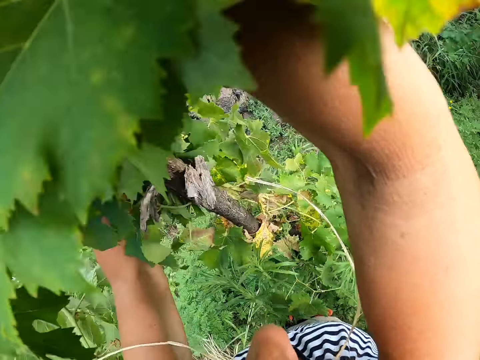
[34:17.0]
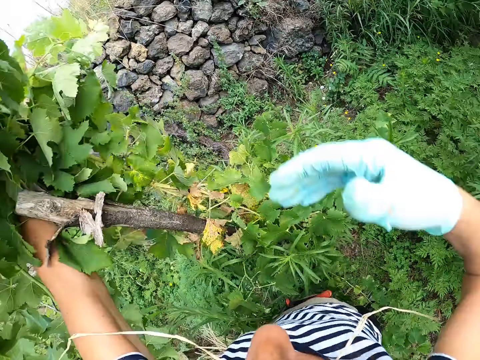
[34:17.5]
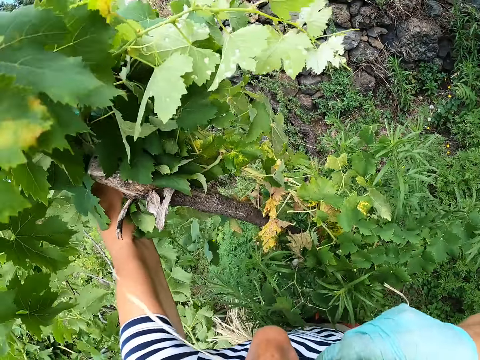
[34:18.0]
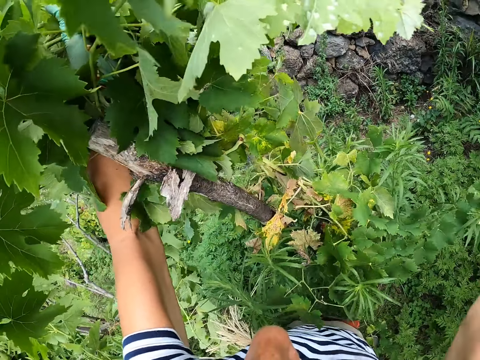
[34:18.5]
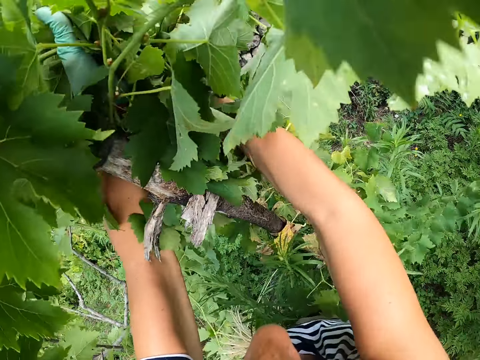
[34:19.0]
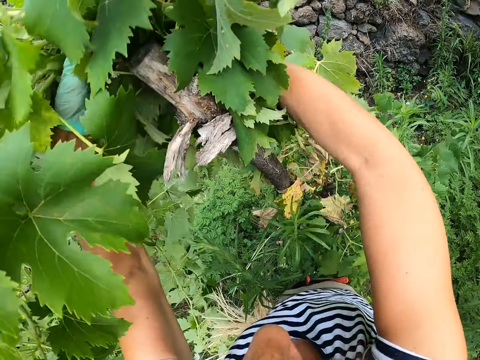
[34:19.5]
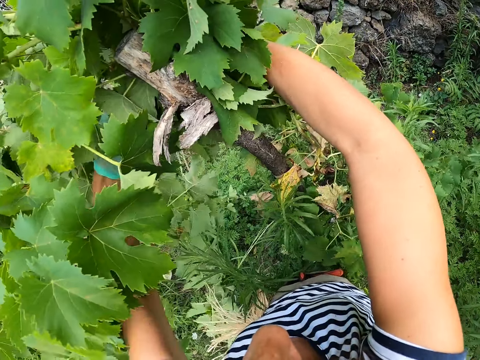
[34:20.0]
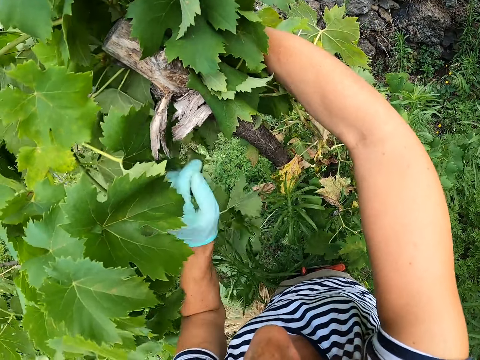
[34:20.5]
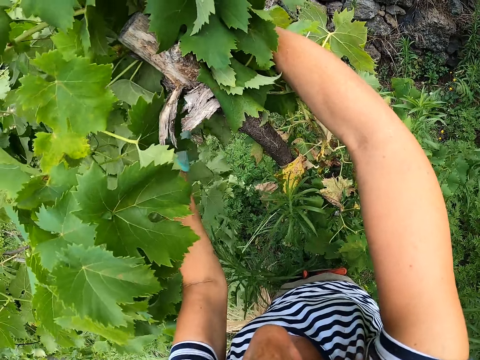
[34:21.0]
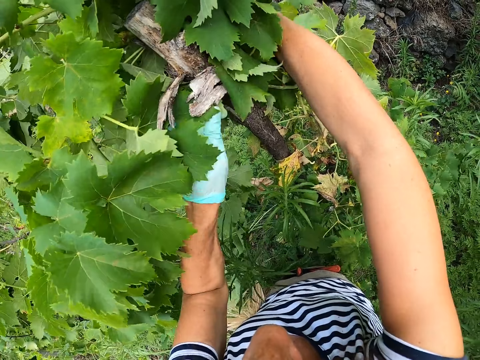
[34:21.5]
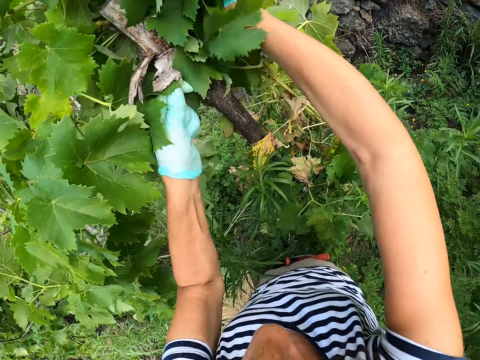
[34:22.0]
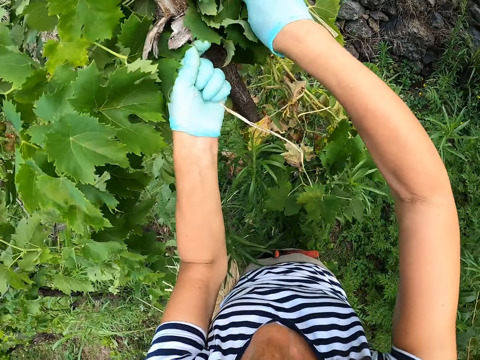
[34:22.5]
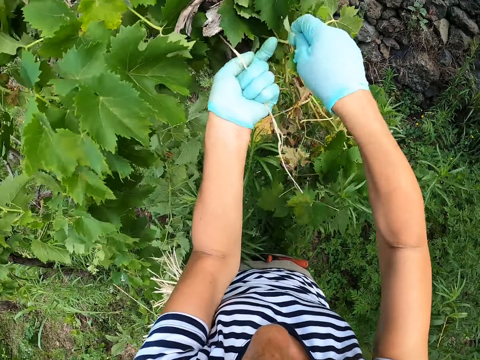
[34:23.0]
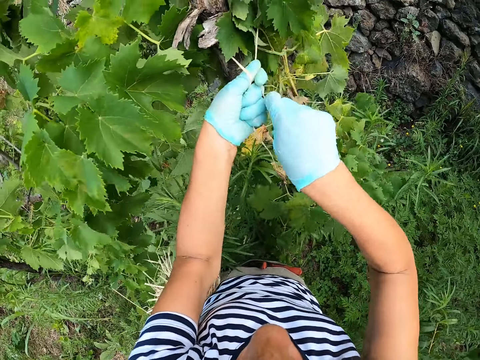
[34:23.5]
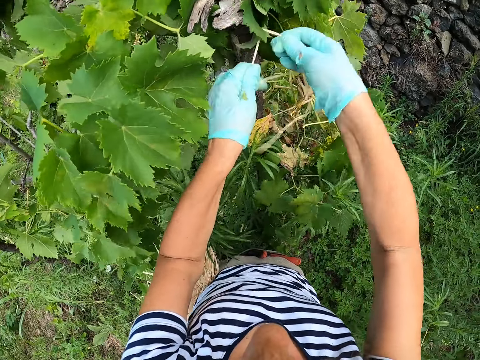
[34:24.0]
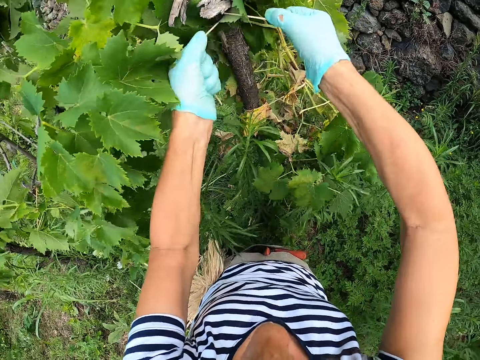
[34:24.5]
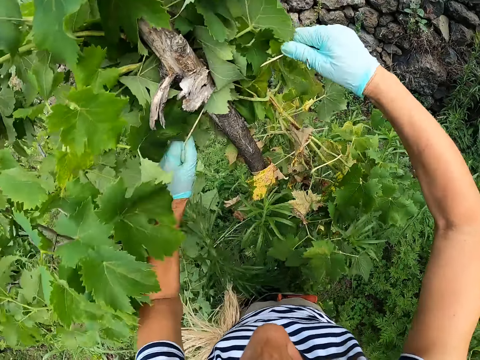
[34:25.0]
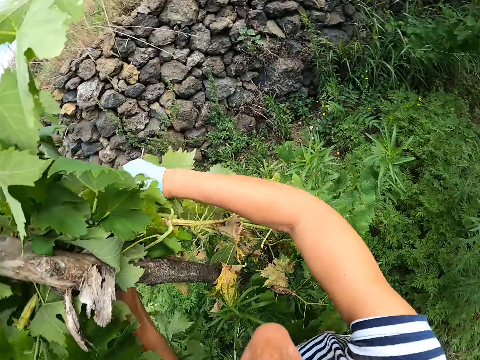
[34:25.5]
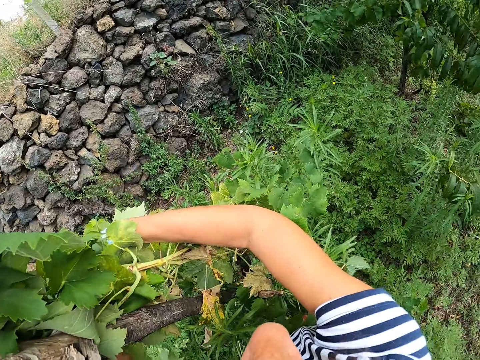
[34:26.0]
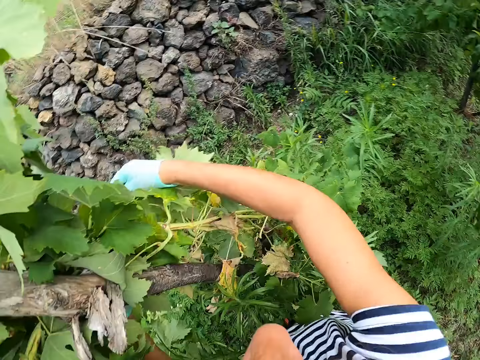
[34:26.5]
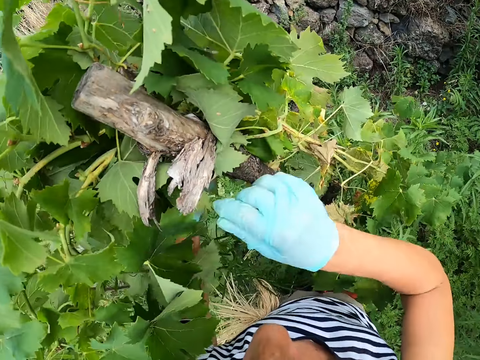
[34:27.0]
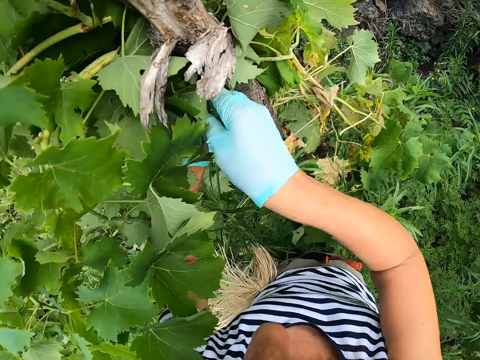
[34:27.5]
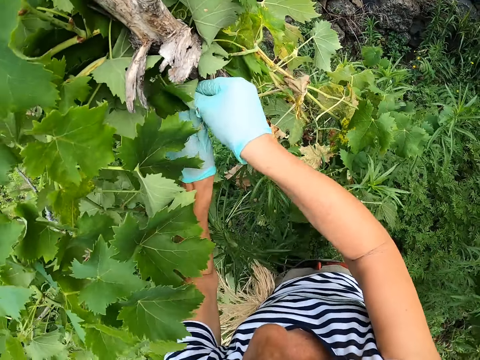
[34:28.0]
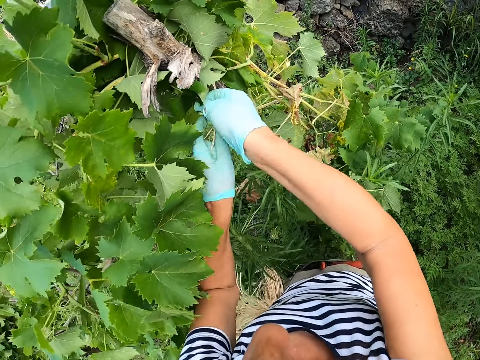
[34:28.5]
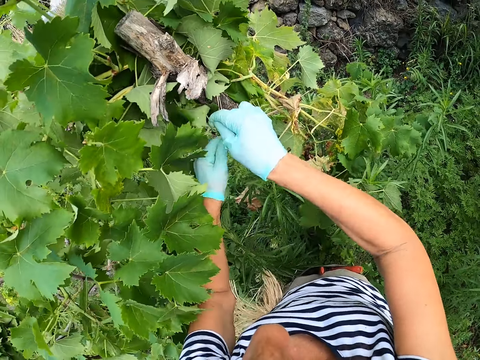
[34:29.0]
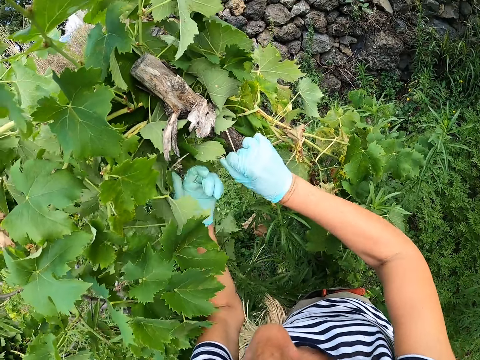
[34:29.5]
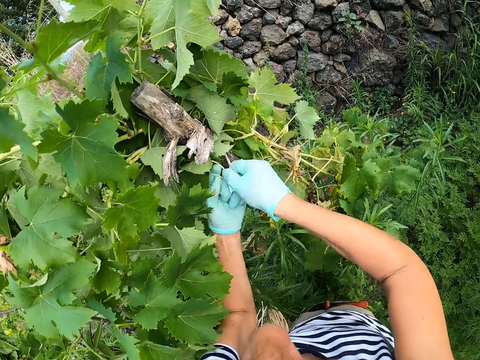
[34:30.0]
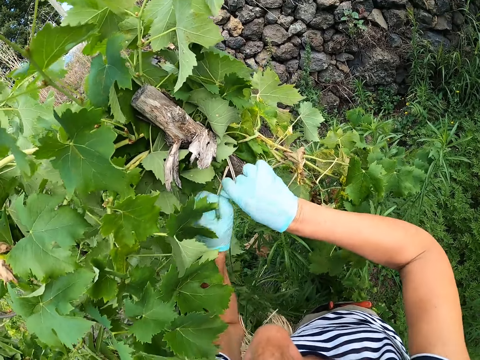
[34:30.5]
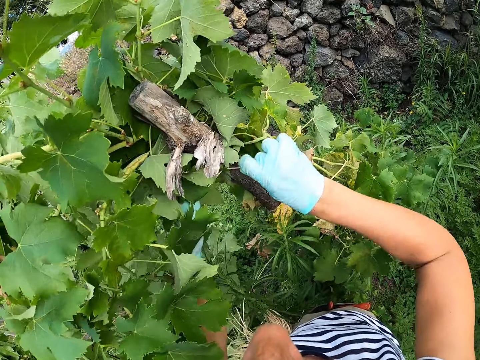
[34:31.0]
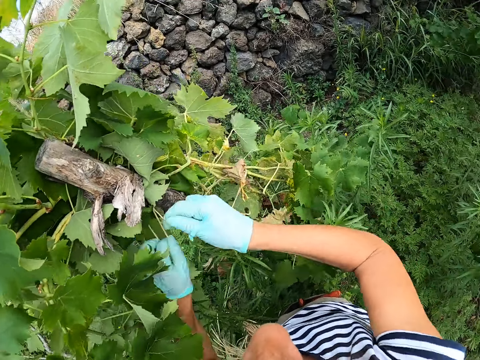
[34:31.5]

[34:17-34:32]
The camera wearer removes the twine from the mouth. They tie the plant on the post.

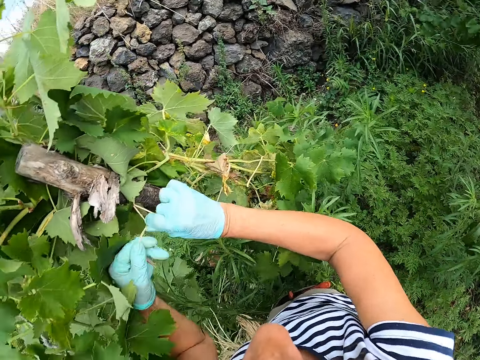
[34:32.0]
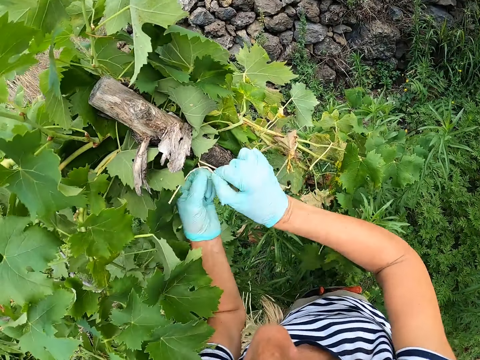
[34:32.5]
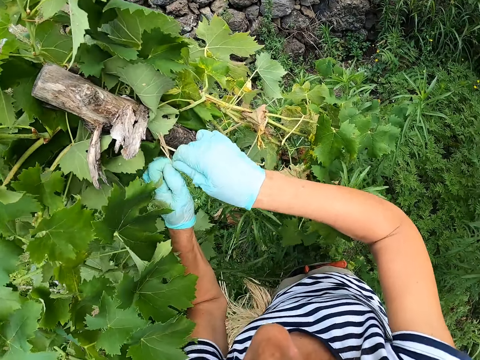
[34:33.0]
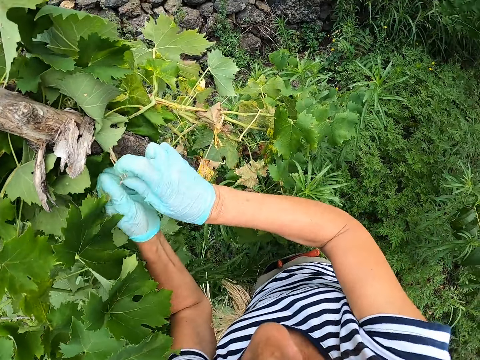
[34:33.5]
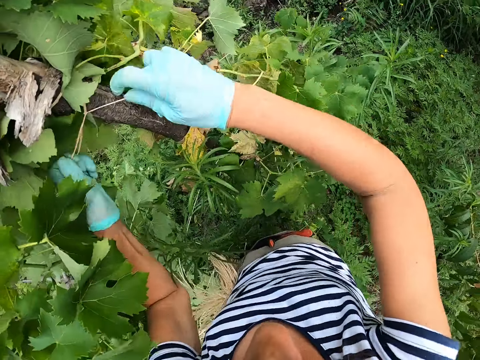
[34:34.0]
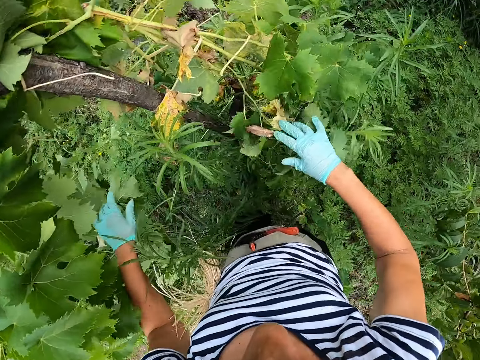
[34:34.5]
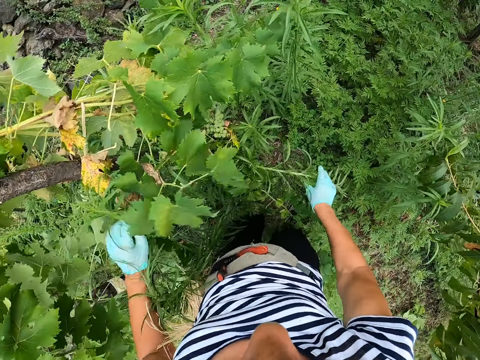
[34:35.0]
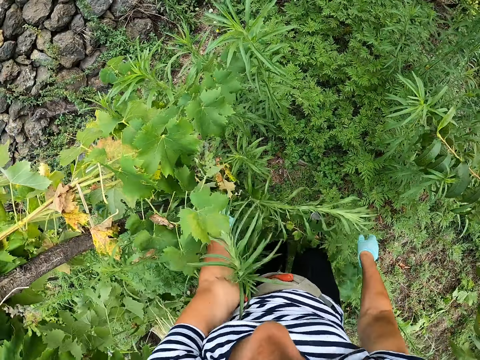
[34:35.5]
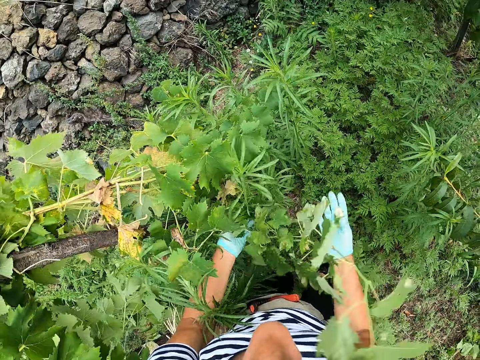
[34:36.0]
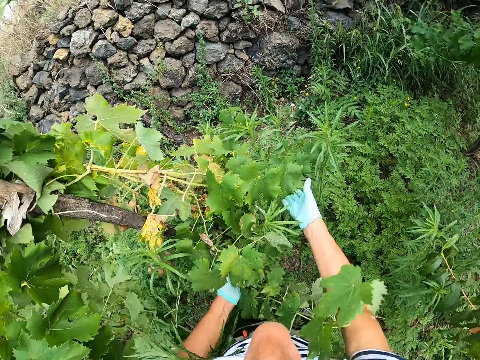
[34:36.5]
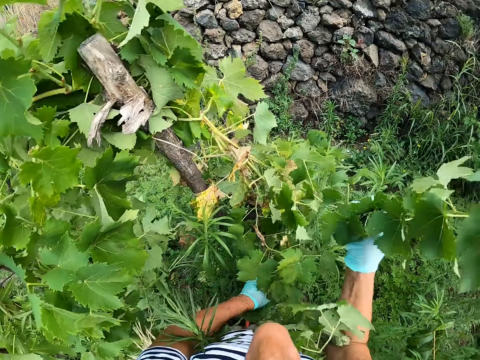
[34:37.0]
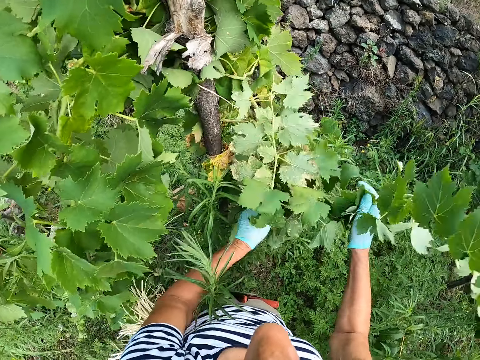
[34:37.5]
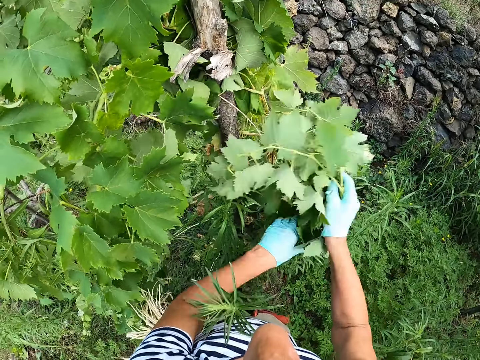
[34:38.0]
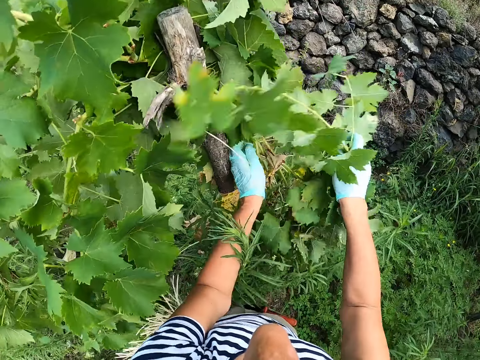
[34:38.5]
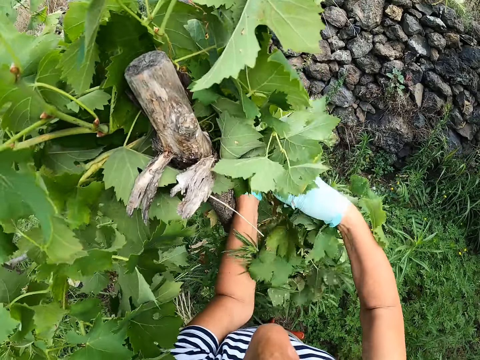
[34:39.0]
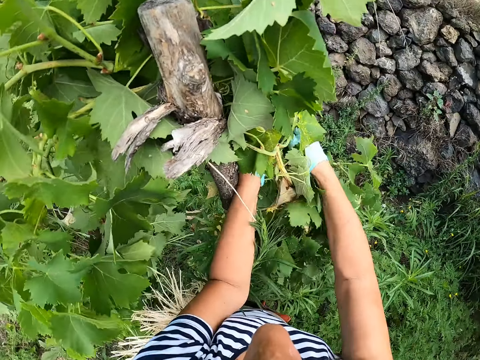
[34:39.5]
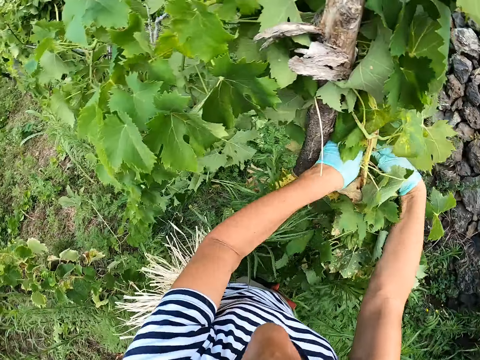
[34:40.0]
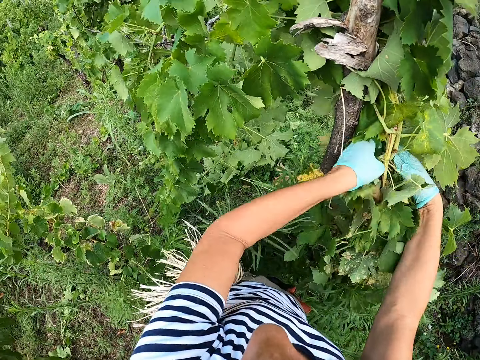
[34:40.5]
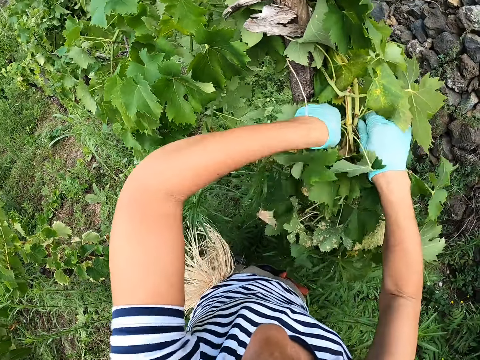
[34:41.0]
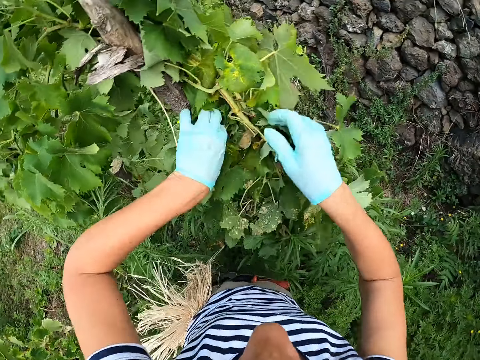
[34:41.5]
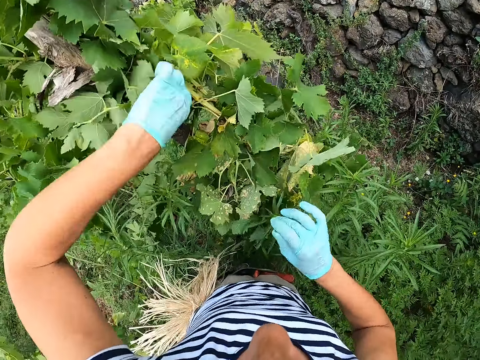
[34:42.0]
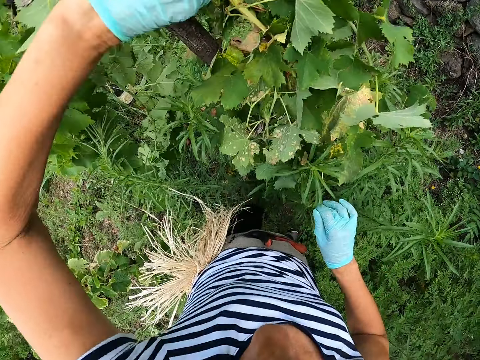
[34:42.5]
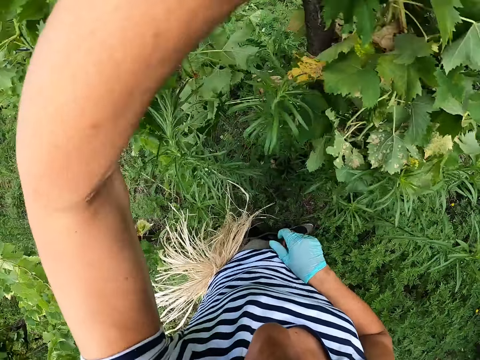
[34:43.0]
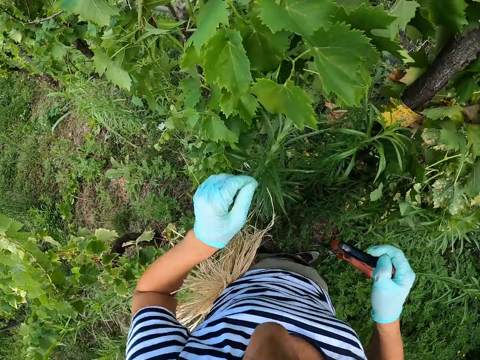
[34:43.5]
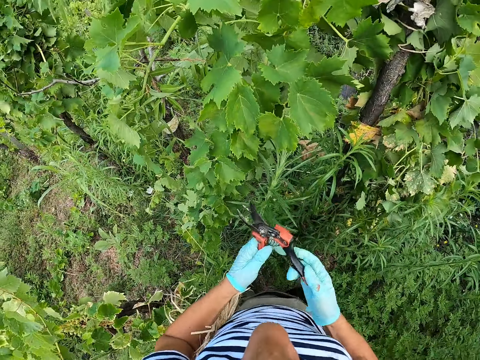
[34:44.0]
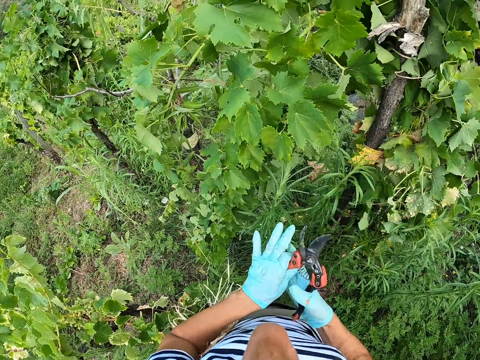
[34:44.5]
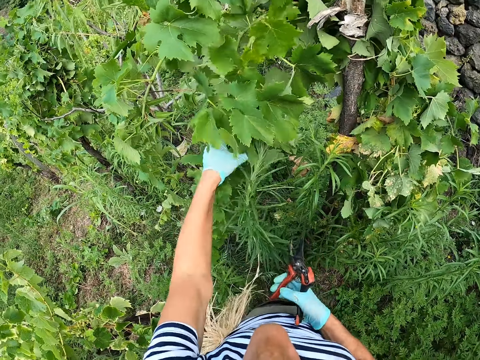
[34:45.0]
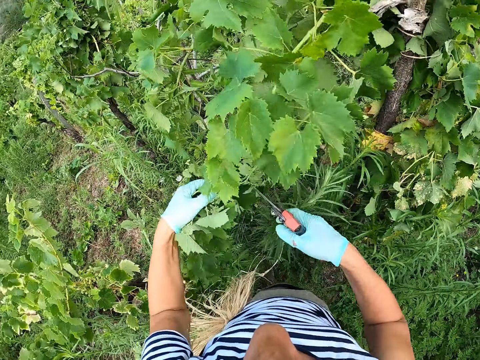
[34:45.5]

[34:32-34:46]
The camera wearer touches the plant. They pull the leaves together. They fix the plant on the post. They remove the pruning shears from the pocket.
